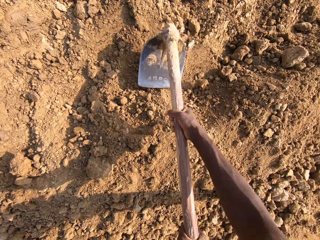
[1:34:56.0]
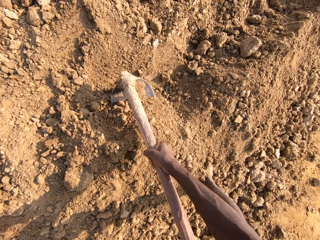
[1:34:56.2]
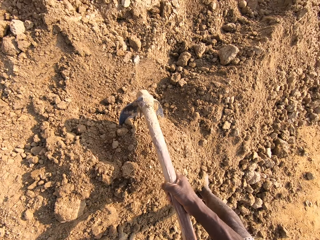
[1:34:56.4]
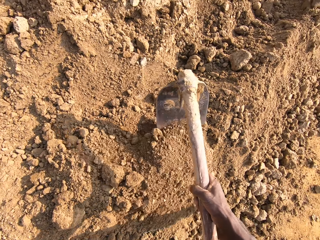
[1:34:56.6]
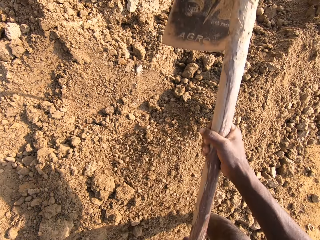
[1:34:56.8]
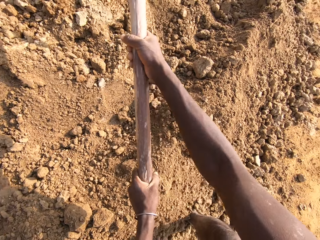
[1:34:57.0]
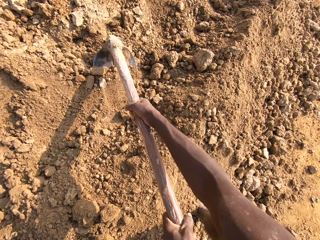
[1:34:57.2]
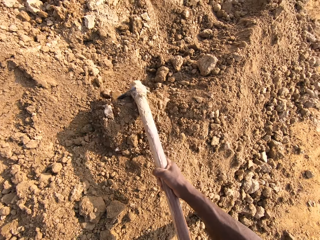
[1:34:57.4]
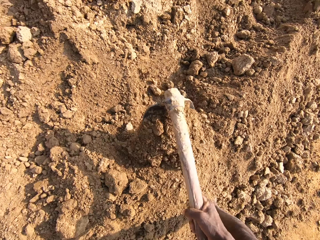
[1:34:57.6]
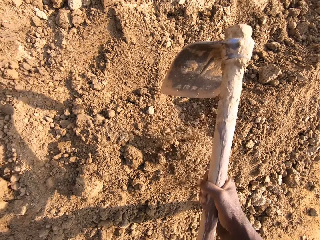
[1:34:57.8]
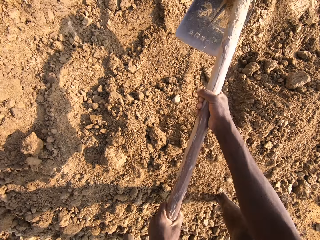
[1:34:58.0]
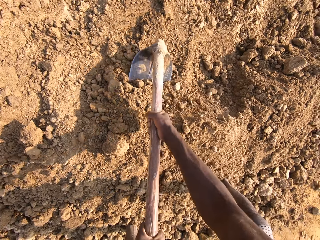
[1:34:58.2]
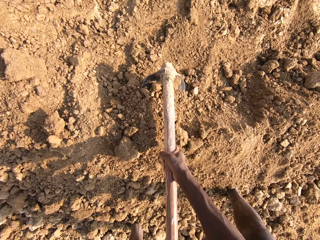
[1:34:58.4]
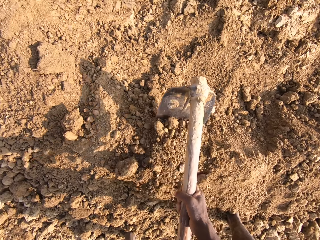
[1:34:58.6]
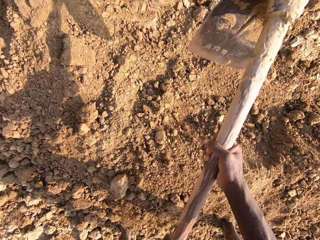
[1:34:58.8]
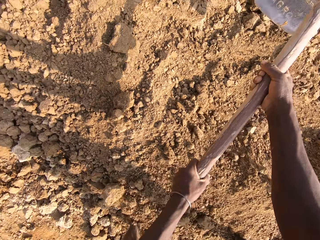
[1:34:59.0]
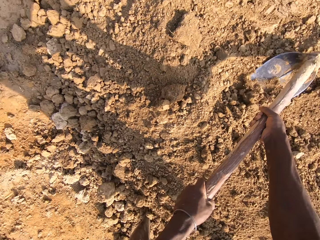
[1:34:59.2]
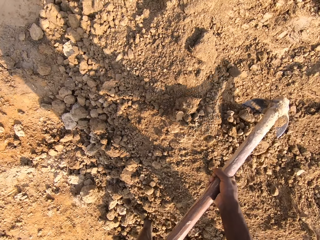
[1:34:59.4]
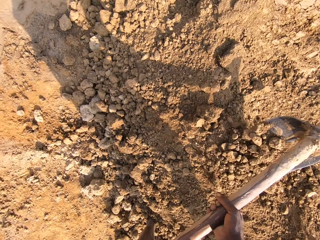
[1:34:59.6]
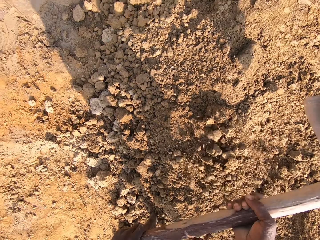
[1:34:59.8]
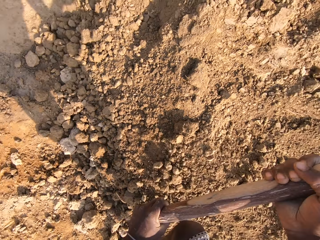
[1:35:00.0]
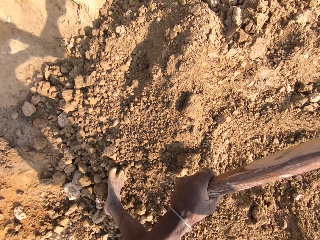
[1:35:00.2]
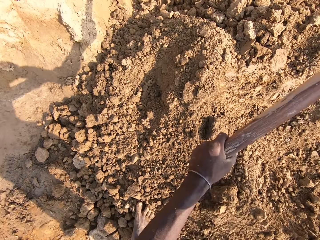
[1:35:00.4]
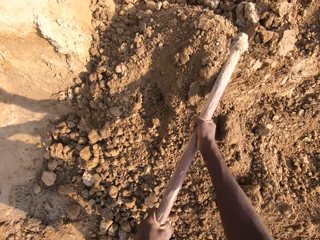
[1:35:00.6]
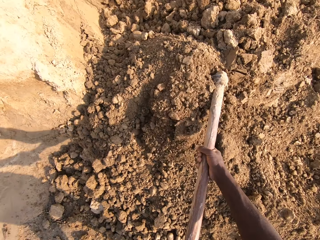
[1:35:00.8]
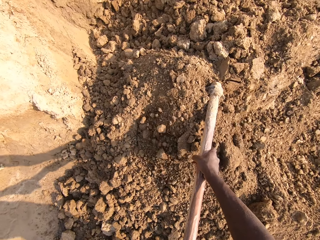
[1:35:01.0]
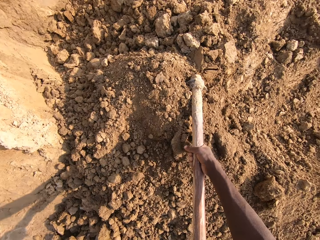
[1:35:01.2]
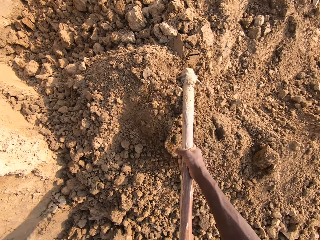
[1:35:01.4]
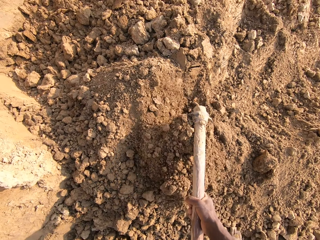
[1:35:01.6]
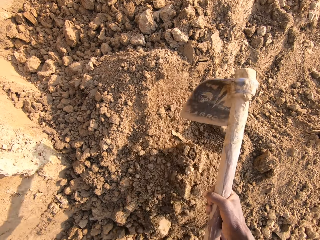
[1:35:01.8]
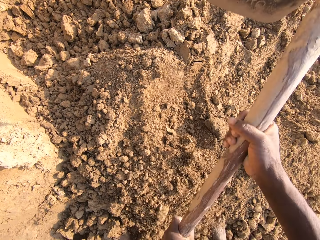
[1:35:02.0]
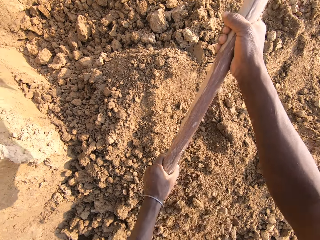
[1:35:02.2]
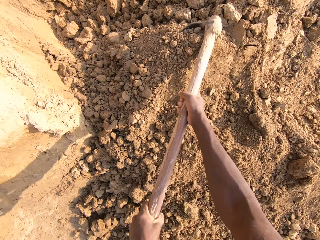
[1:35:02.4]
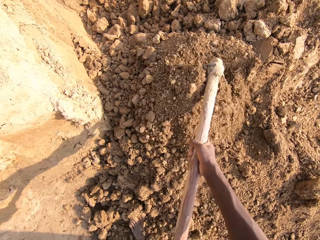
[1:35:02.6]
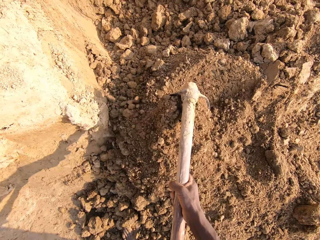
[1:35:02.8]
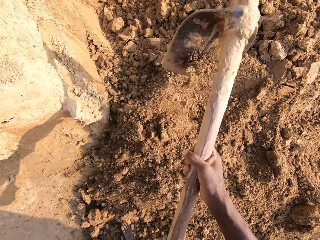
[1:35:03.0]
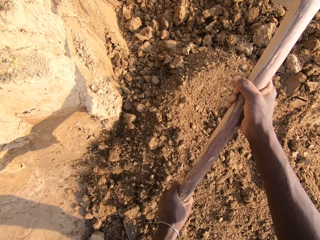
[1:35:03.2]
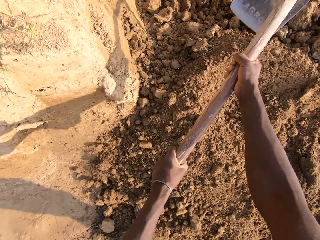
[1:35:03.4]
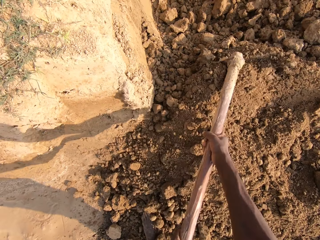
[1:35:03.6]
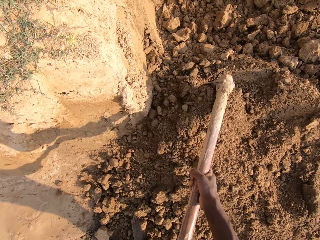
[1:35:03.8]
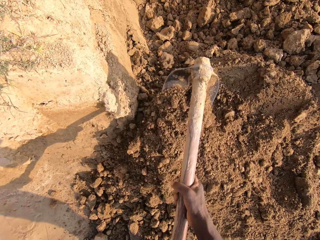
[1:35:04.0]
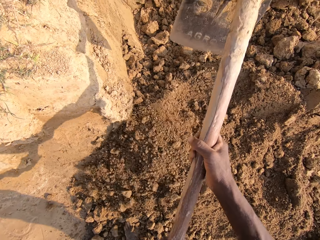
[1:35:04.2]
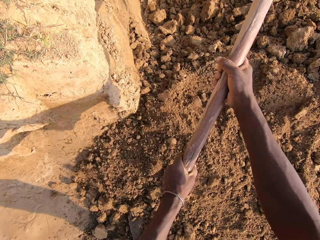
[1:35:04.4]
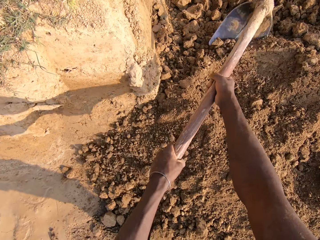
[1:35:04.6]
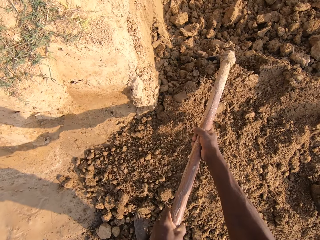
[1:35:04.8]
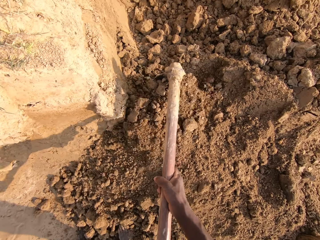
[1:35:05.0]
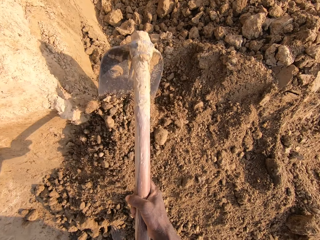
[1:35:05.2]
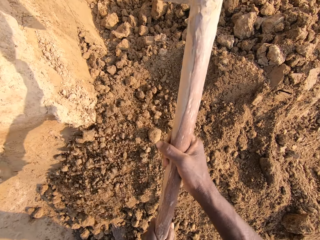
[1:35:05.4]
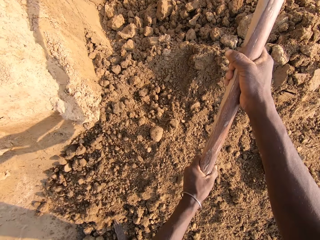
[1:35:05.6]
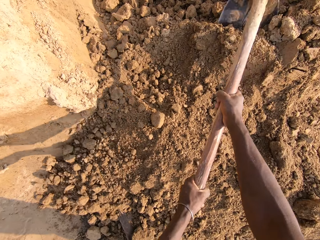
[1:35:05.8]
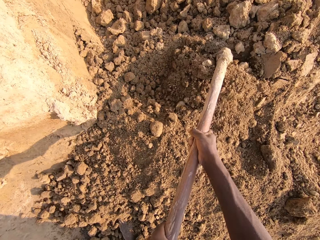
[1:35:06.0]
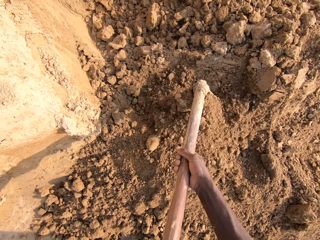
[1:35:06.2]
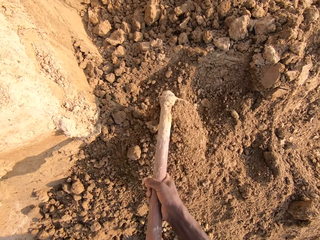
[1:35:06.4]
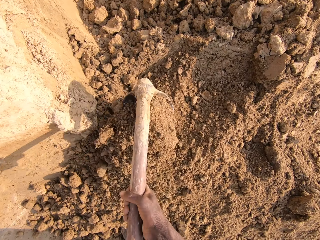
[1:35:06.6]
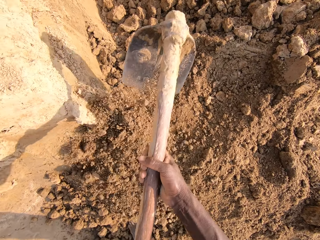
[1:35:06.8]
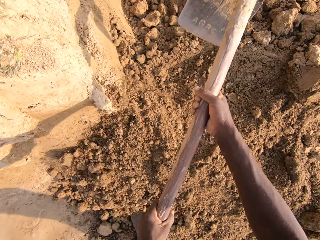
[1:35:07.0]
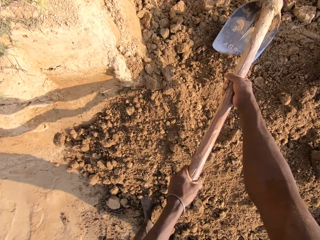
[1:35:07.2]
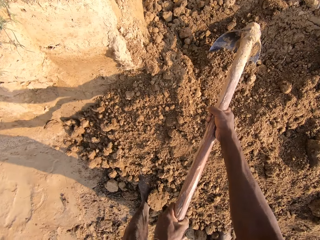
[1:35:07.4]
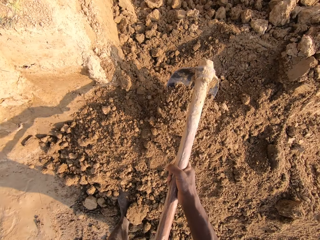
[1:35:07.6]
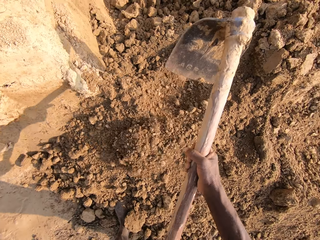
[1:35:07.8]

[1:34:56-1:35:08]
The camera wearer digs sand with a hoe.

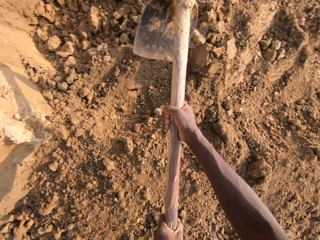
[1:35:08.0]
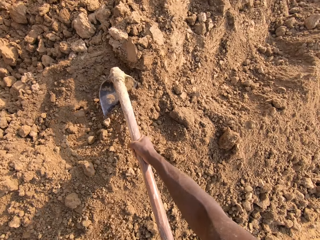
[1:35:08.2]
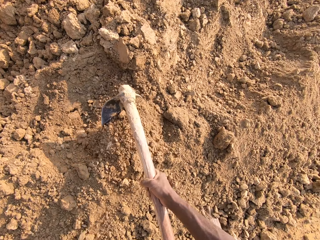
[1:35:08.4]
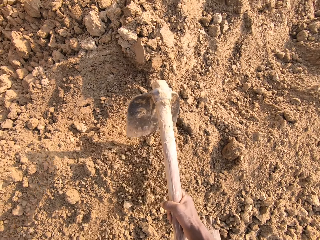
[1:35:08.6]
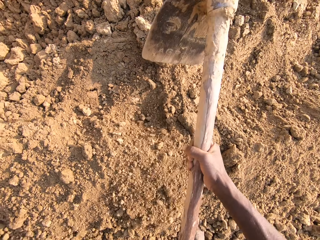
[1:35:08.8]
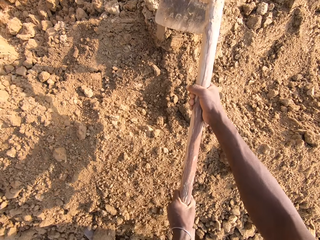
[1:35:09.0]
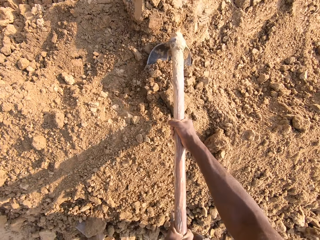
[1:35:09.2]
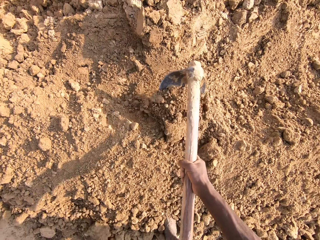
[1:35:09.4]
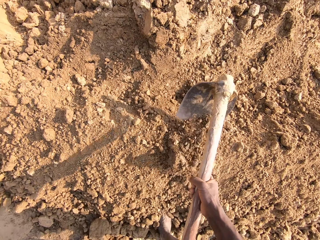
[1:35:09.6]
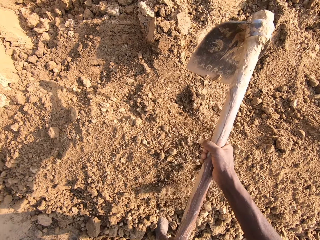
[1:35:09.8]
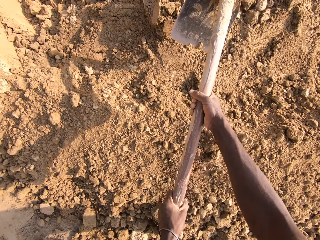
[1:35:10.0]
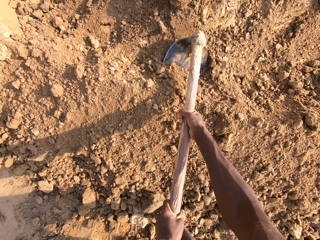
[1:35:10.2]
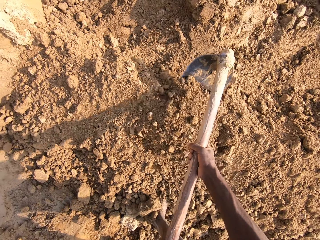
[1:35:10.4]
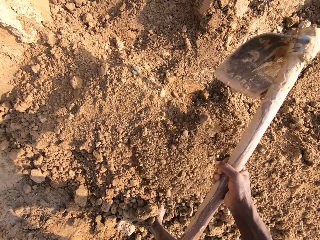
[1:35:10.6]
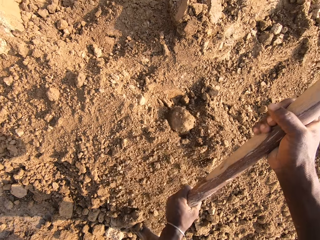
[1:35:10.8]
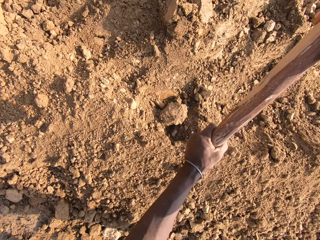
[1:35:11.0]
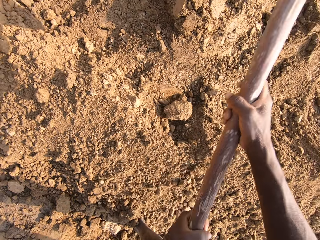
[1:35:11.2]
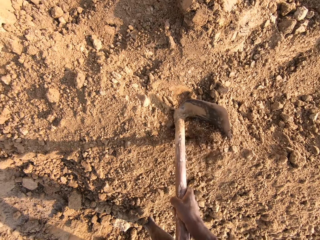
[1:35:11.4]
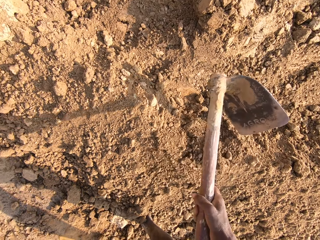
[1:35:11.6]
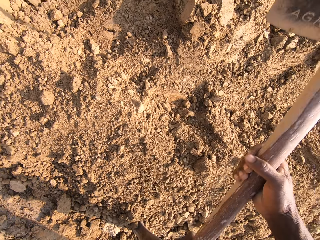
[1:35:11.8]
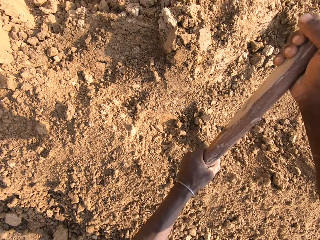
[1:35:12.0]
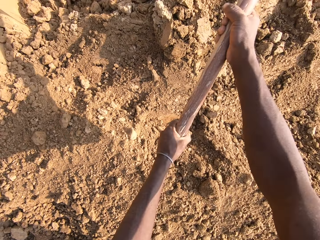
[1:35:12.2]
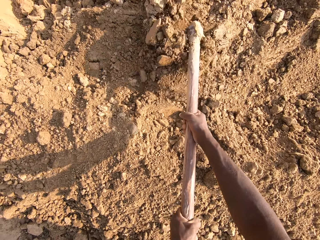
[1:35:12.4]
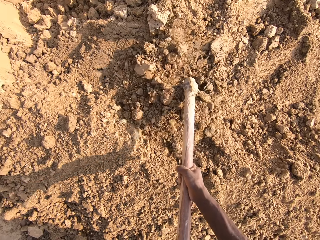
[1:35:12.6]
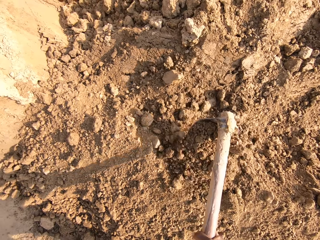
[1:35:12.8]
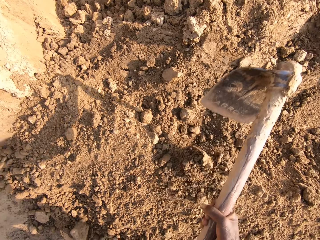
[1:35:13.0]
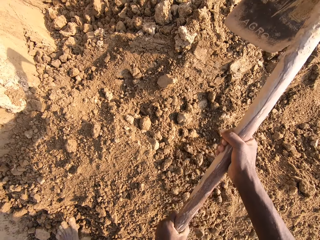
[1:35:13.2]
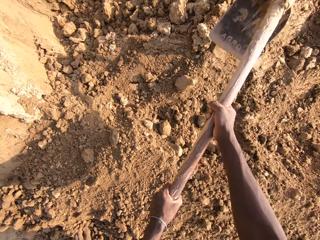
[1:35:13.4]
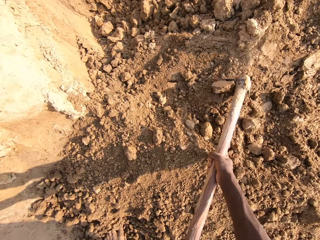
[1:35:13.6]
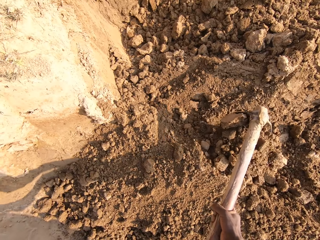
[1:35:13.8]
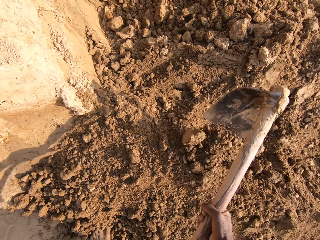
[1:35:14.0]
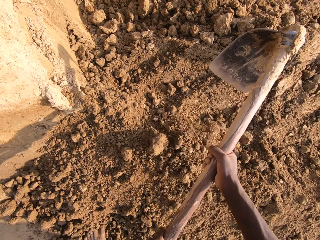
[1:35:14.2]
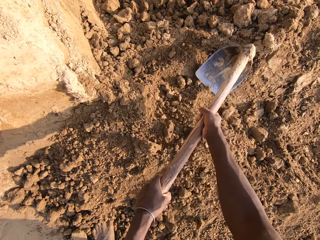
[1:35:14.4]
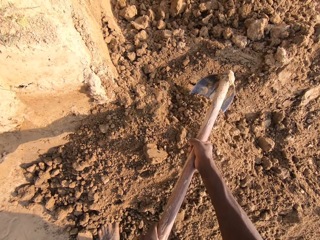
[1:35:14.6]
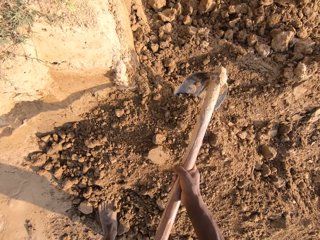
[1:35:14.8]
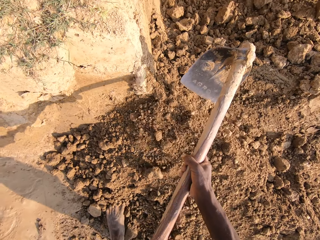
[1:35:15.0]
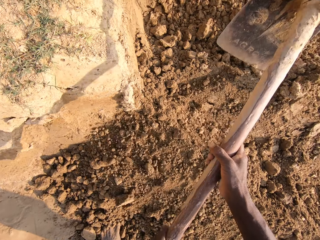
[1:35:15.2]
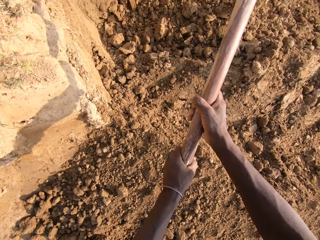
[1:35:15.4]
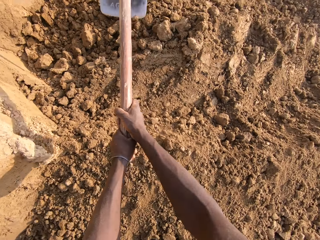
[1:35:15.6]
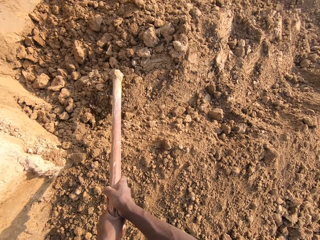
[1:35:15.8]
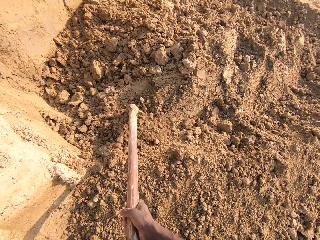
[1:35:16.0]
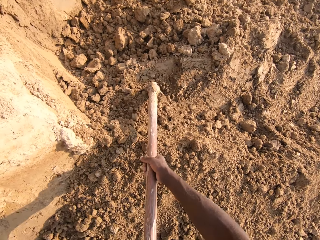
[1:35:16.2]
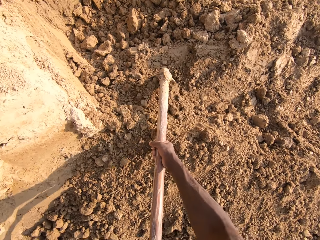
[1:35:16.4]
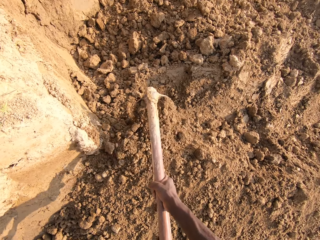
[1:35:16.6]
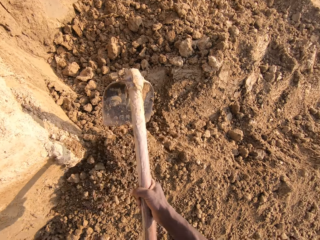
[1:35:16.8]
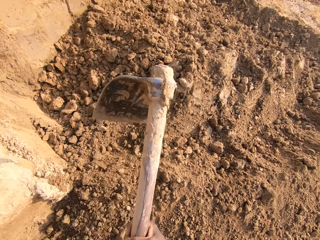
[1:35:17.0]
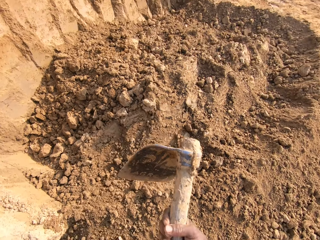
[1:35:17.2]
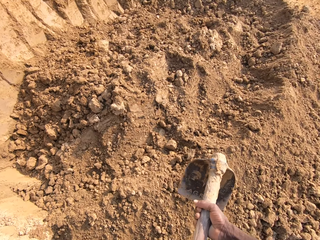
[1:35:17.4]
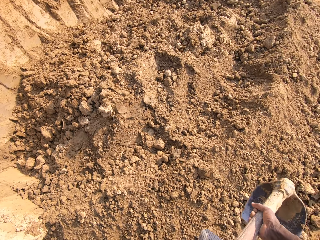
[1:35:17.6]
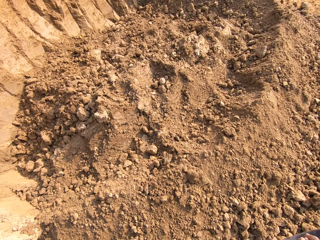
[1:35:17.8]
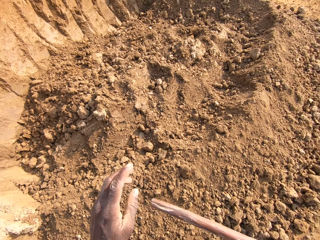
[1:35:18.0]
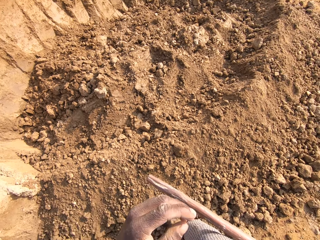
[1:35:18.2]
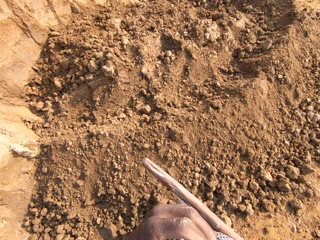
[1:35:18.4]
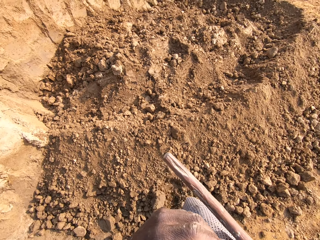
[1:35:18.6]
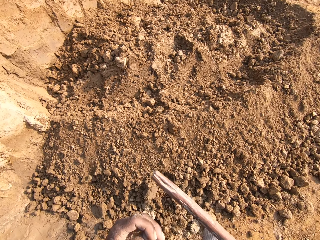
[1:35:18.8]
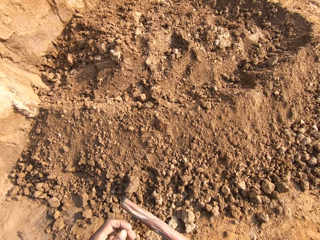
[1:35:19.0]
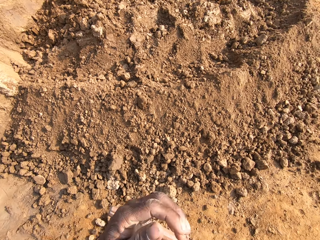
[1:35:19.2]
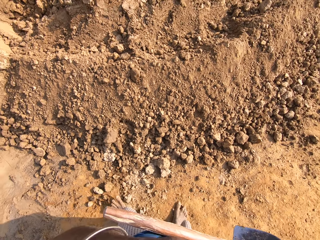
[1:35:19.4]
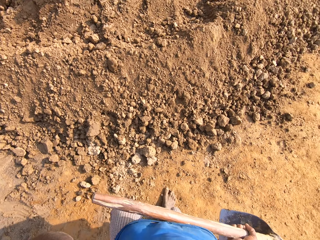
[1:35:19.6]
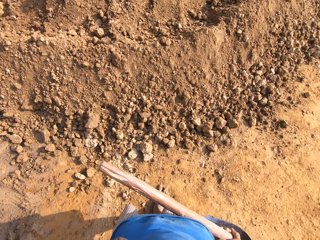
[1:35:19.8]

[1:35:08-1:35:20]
The camera wearer breaks sand with a hoe. He digs sand with the hoe. He lifts the hoe. He moves a hand towards the face. He touches his nose.
